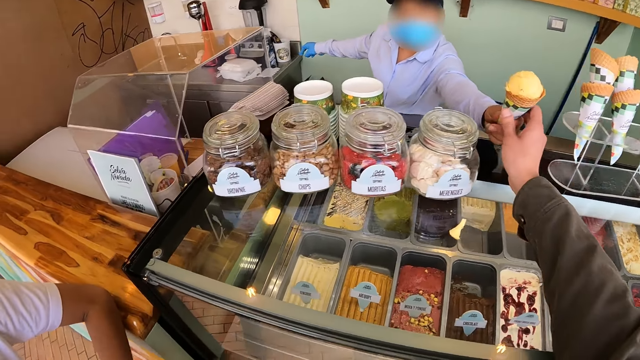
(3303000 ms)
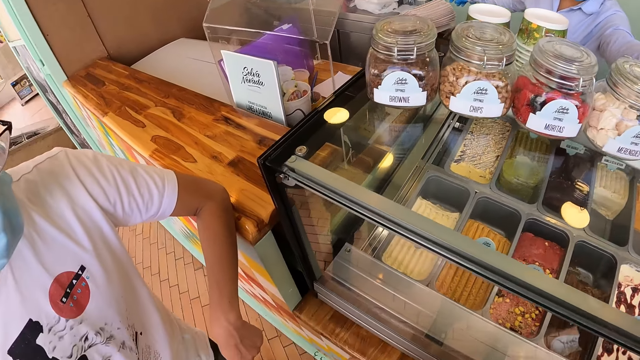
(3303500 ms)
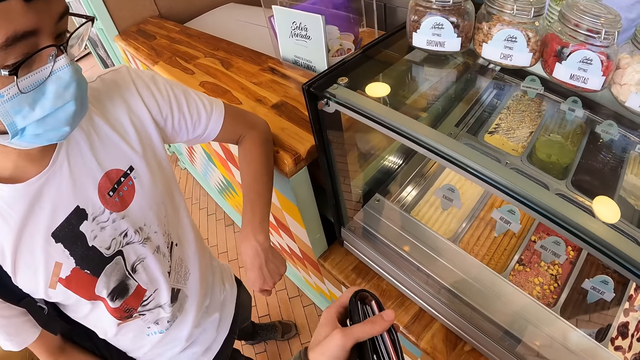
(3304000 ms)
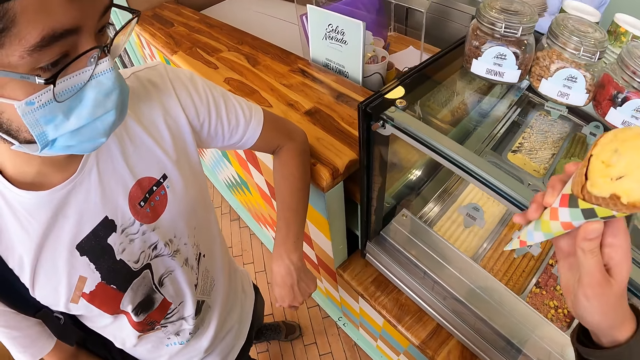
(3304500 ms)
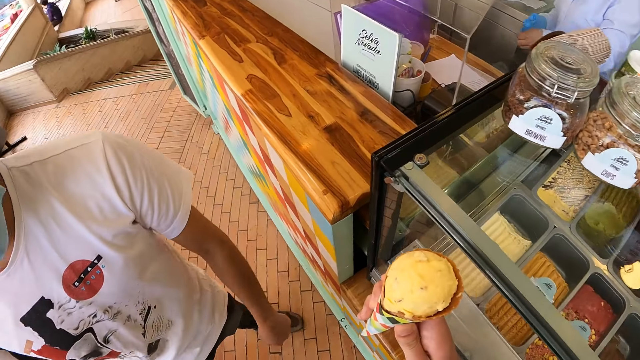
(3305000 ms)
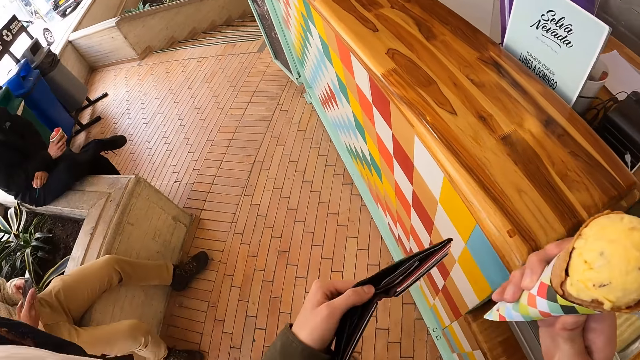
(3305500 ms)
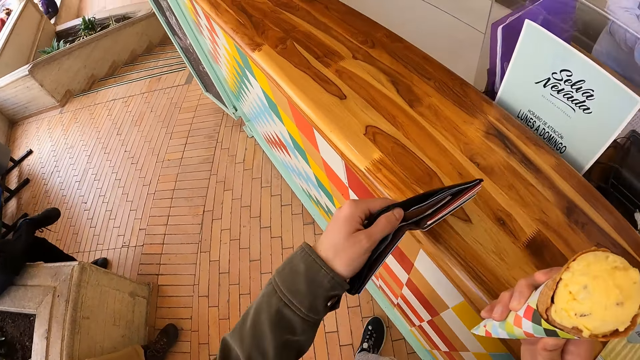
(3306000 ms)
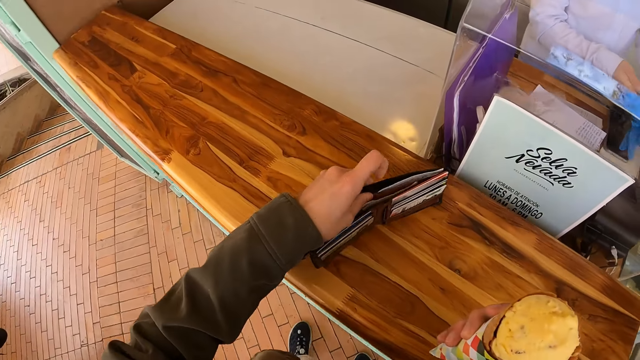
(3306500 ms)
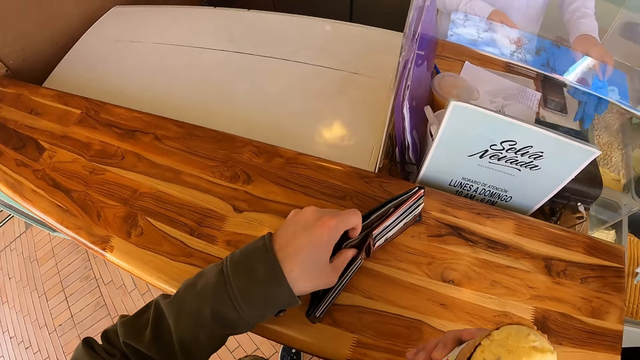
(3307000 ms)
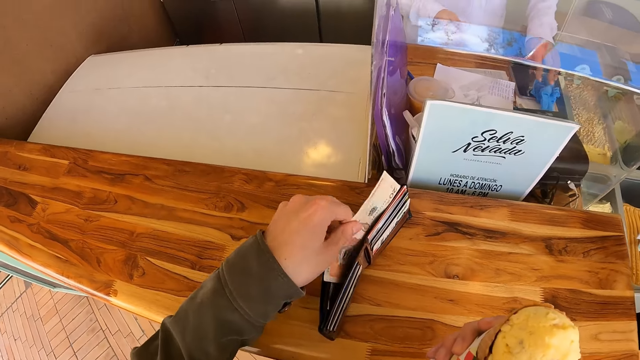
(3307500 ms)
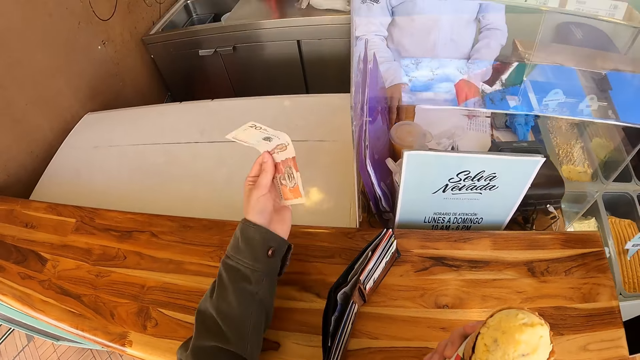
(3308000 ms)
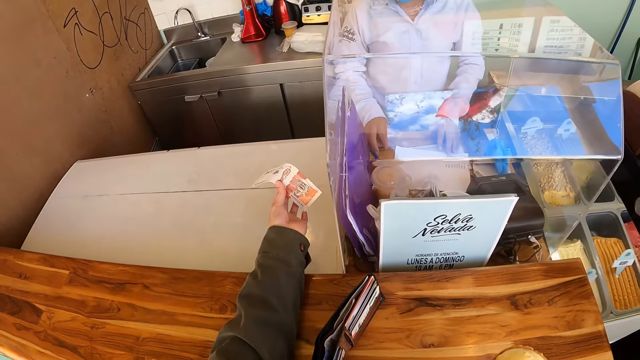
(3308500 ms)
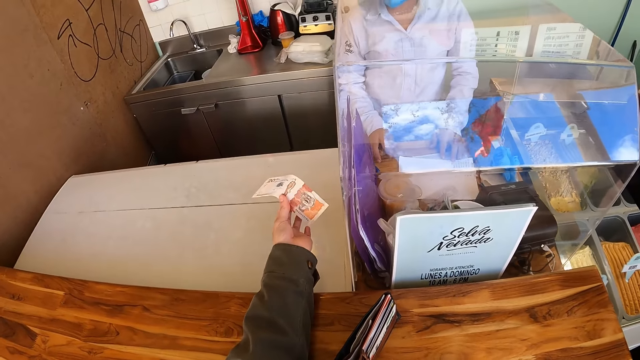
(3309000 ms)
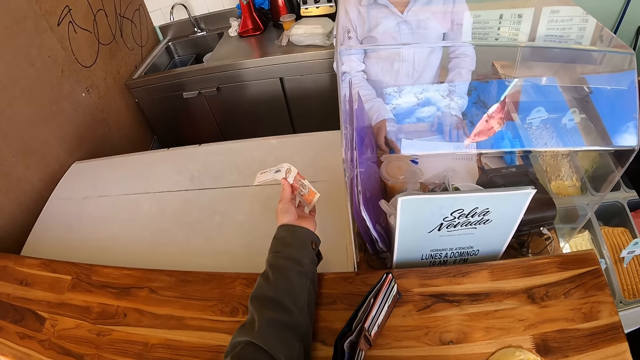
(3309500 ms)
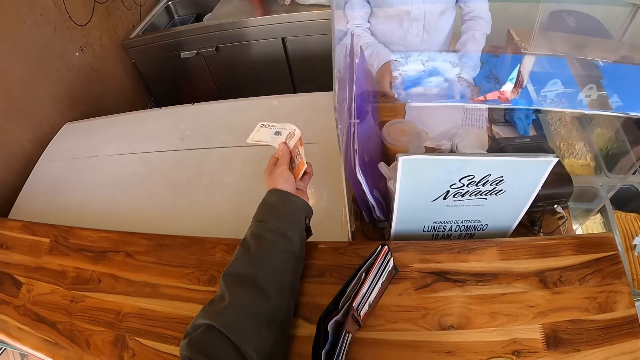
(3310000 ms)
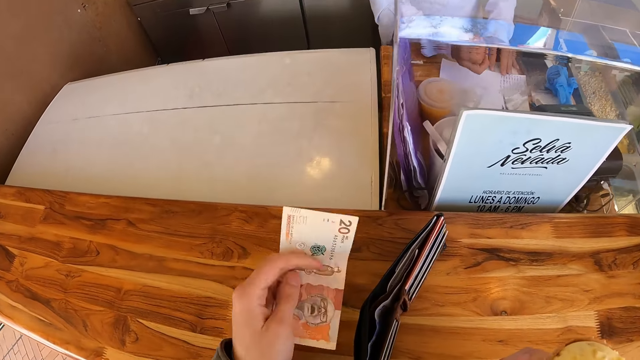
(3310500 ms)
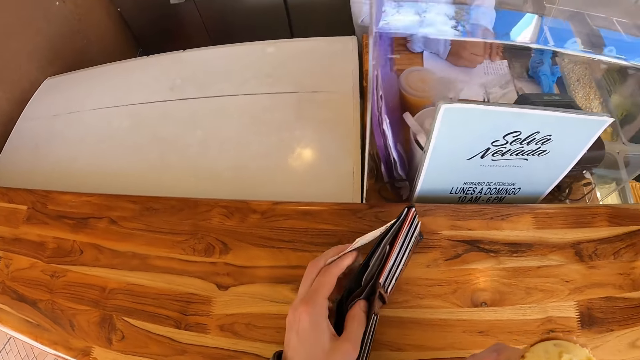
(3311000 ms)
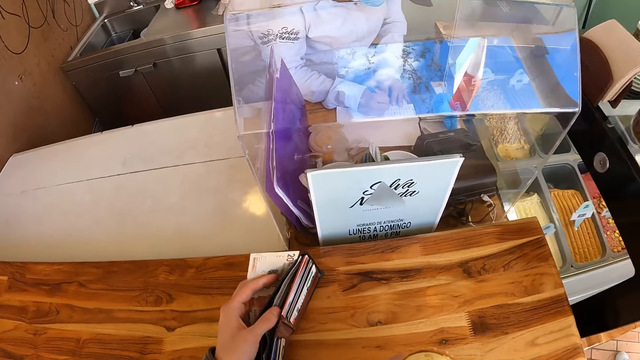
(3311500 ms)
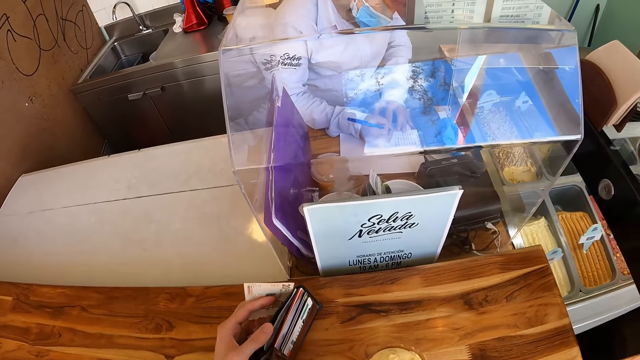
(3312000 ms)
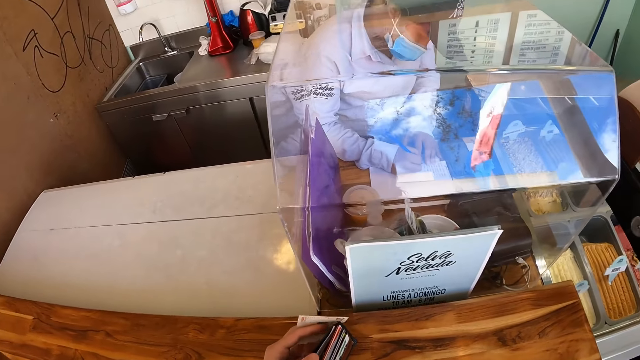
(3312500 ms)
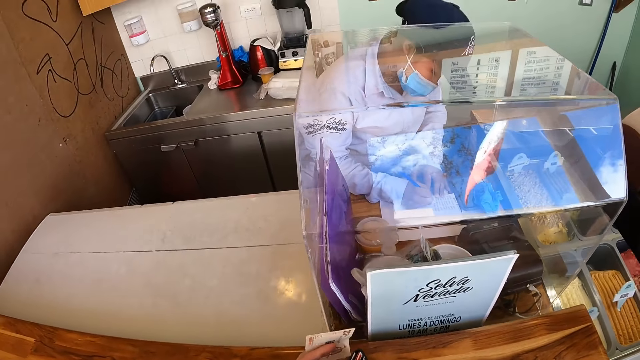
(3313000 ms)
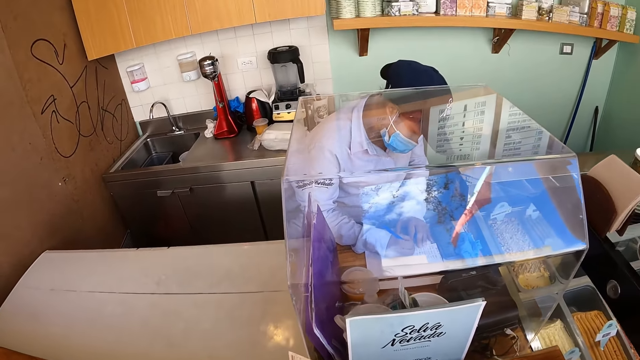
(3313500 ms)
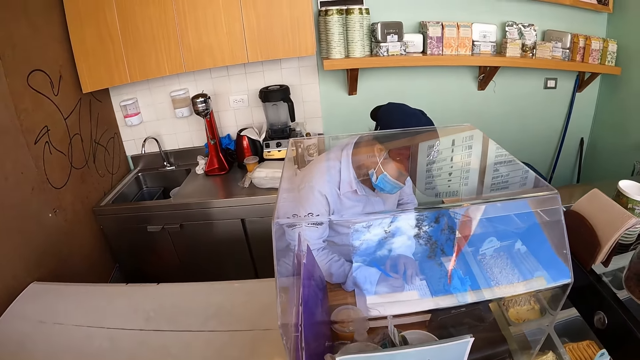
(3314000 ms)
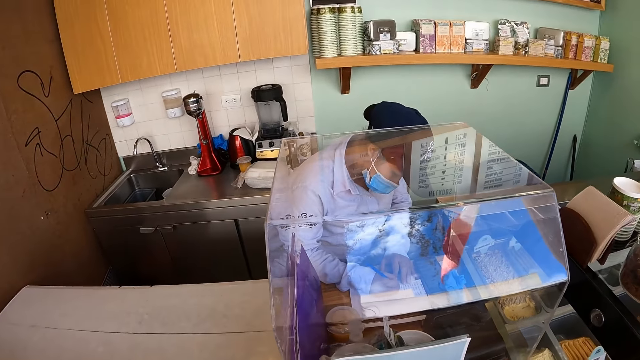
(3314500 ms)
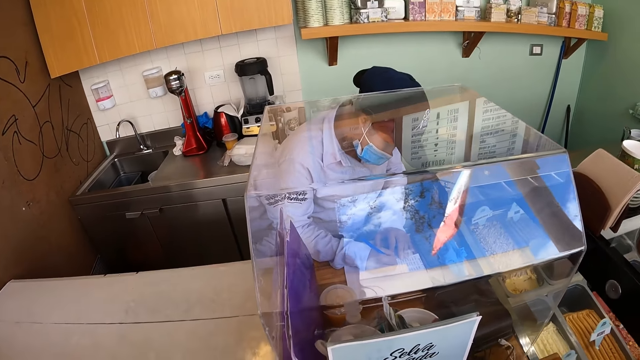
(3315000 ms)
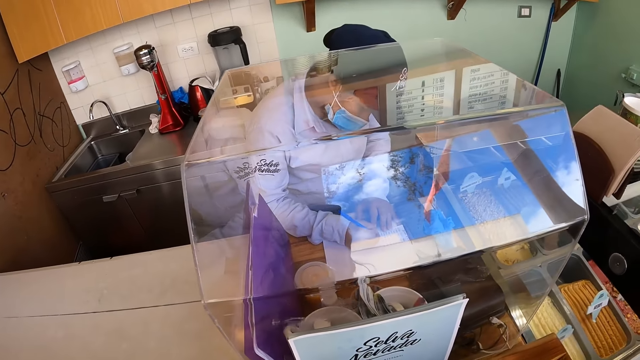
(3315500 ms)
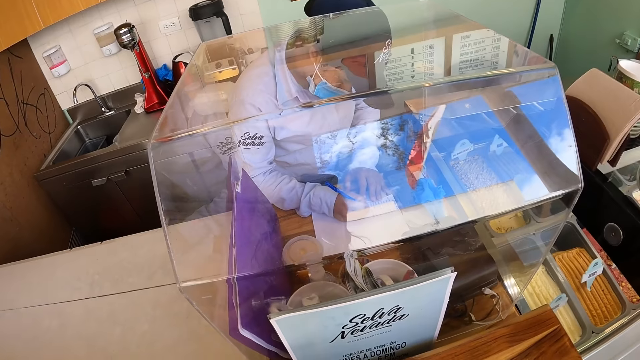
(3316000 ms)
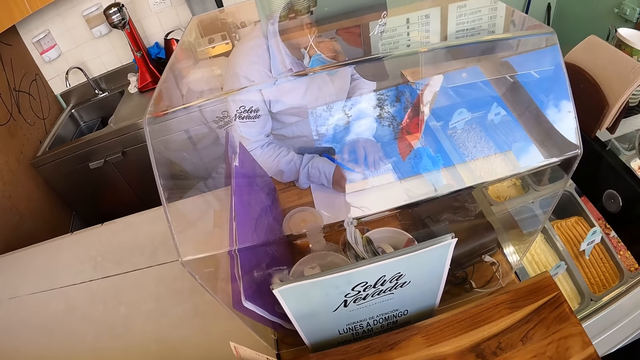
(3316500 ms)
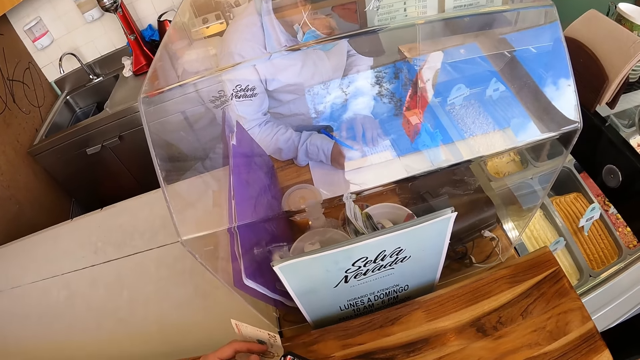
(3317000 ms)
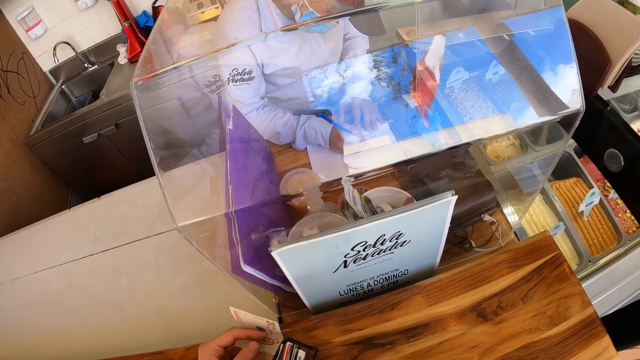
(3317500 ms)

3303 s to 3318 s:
The camera wearer takes the ice cone from a person with the right hand. They hold the wallet with the left hand. They walk ahead. They place the wallet on the counter. They pick the money with the left hand from the wallet. They hold the money. They stretch the left hand. They move back the left hand. They touch the wallet with the left hand. They look ahead. The person writes on the book.

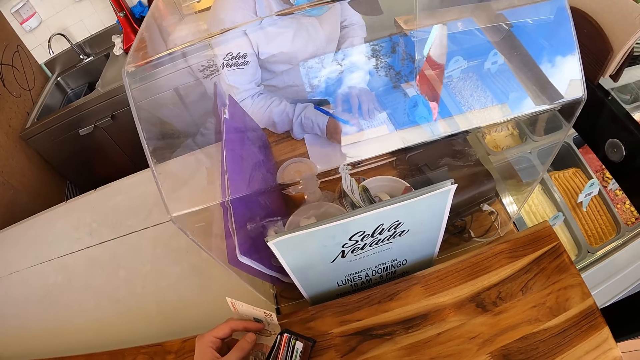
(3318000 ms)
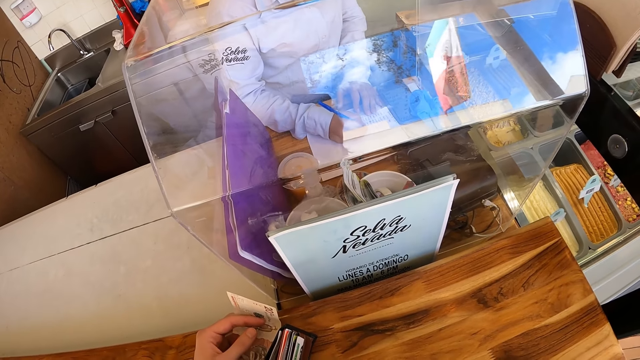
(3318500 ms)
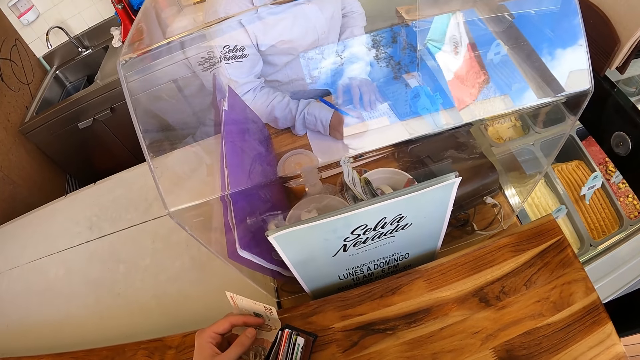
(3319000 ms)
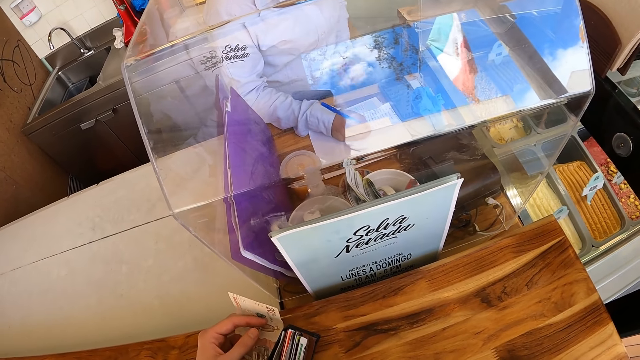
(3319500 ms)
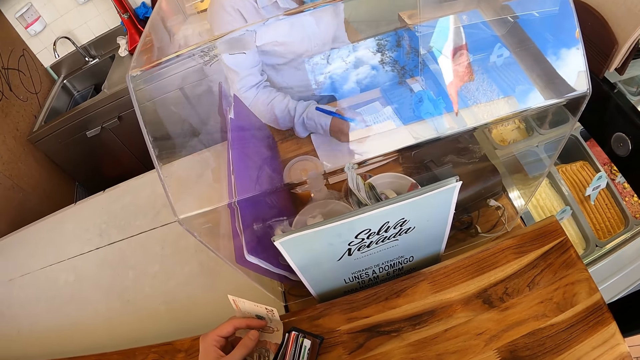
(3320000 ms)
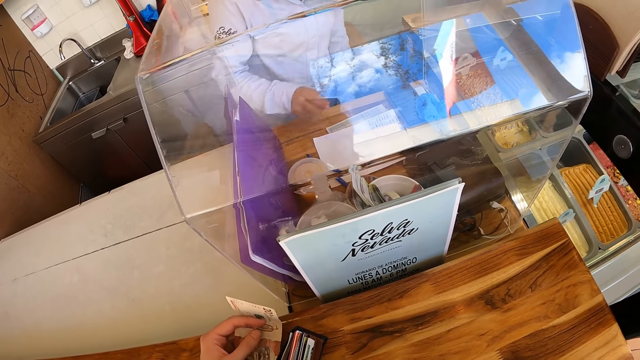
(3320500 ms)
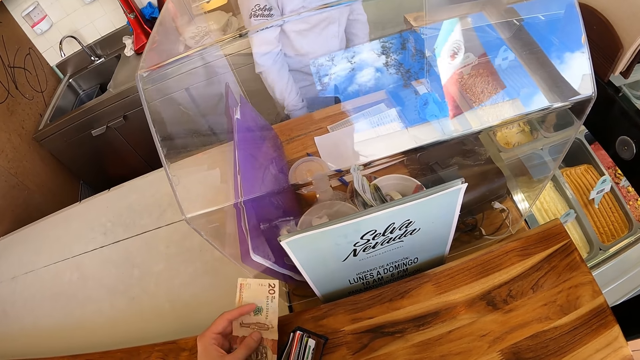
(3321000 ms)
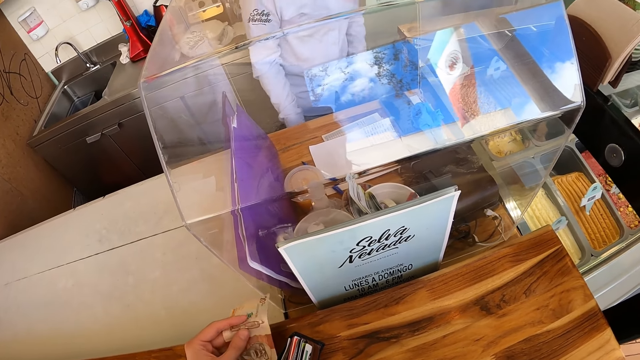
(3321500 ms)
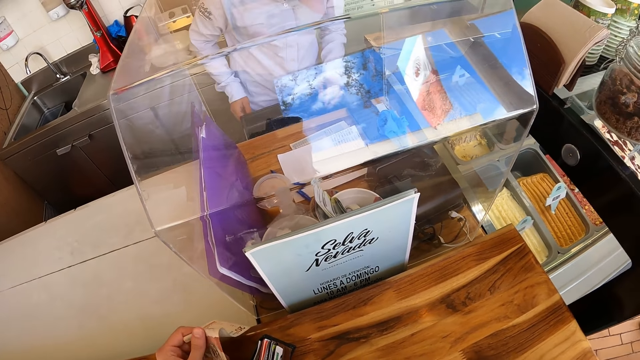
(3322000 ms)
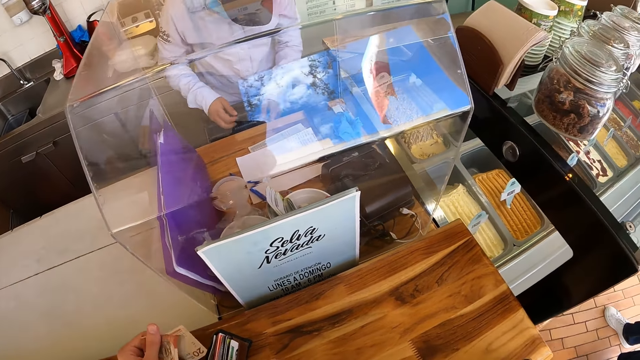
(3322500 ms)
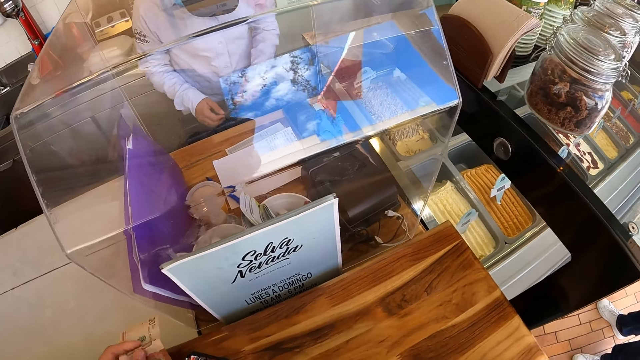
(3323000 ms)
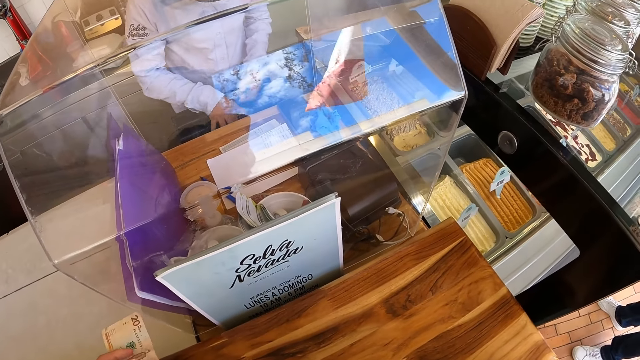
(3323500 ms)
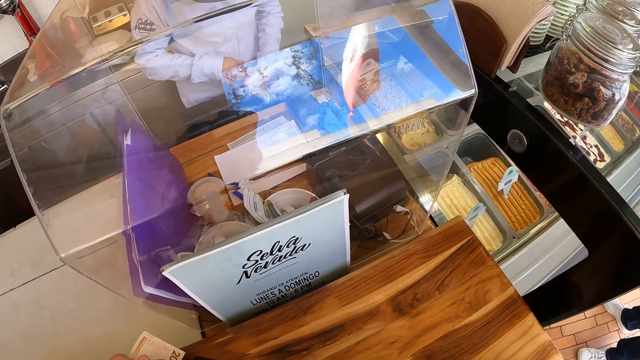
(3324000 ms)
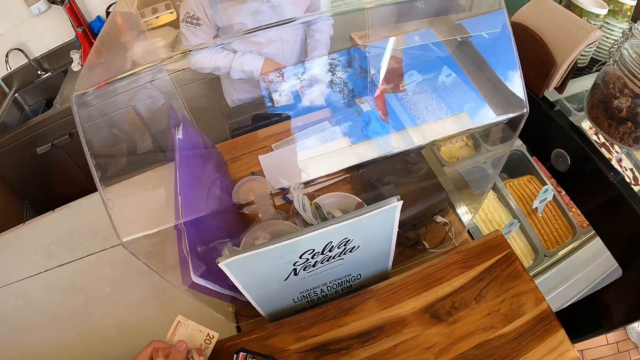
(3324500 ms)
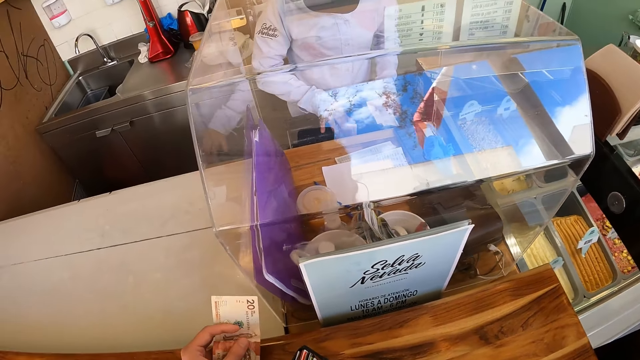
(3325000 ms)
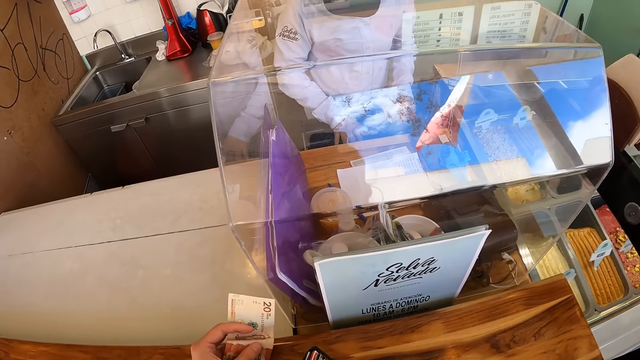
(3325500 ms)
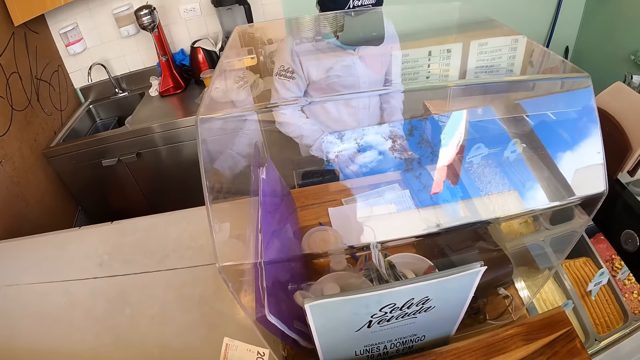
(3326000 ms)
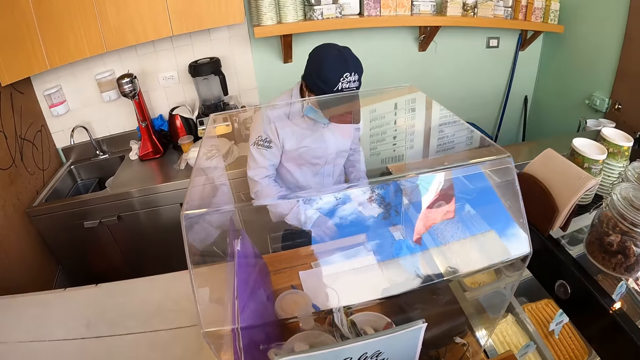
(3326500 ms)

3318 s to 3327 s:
A person puts the pen down. The camera wearer folds the money with the left hand. The person opens the counter. The camera wearer looks ahead. The person counts the money.
